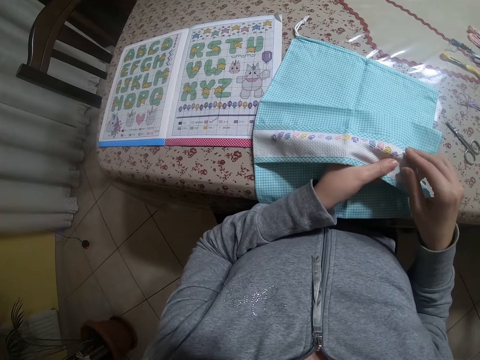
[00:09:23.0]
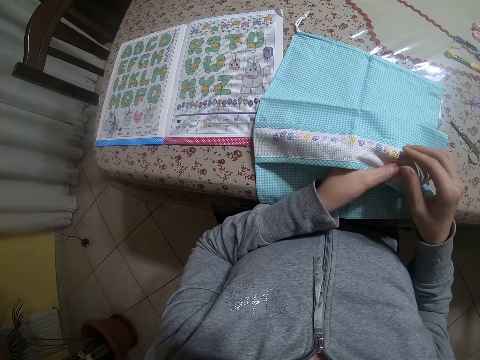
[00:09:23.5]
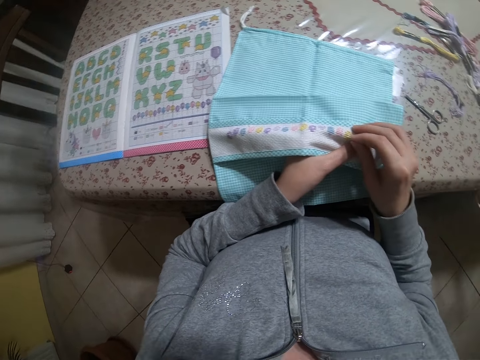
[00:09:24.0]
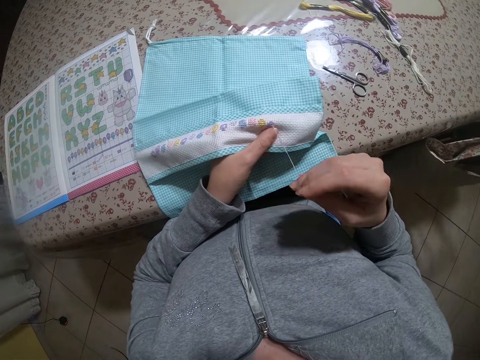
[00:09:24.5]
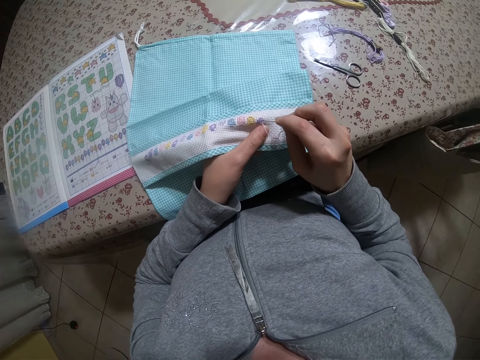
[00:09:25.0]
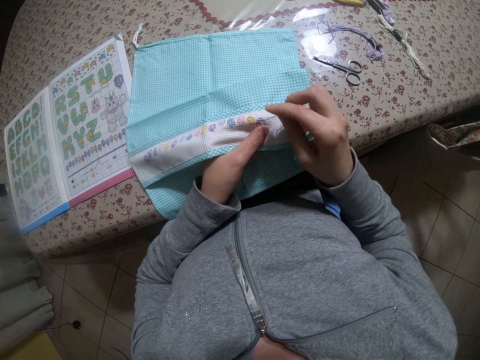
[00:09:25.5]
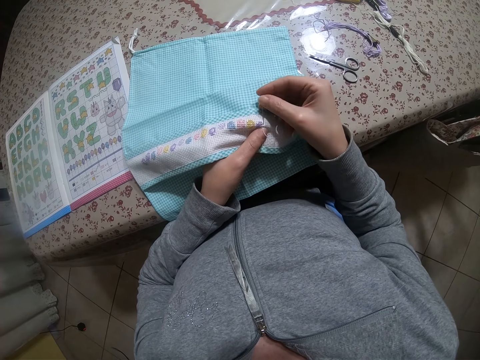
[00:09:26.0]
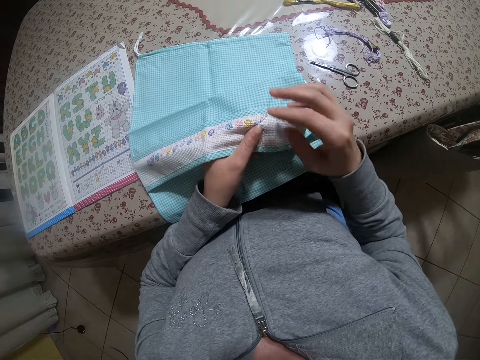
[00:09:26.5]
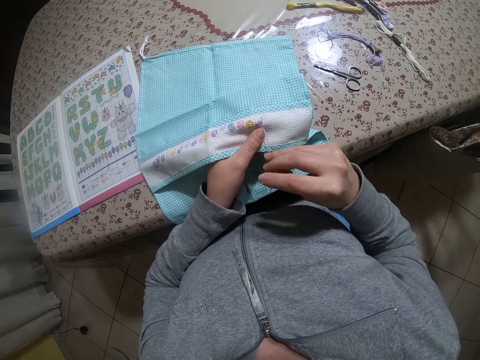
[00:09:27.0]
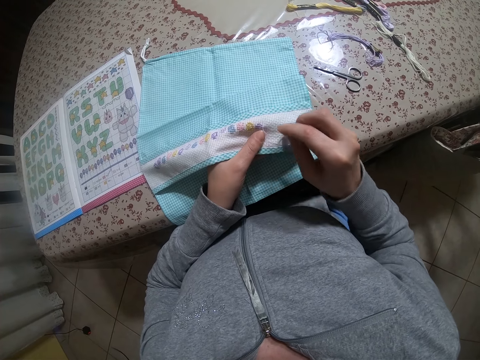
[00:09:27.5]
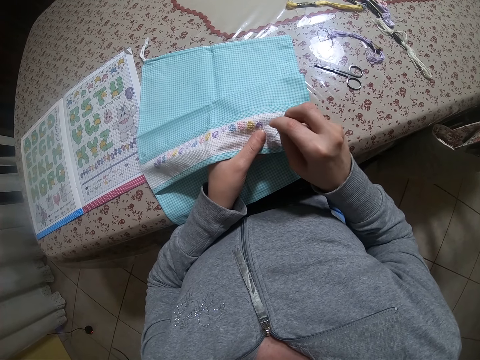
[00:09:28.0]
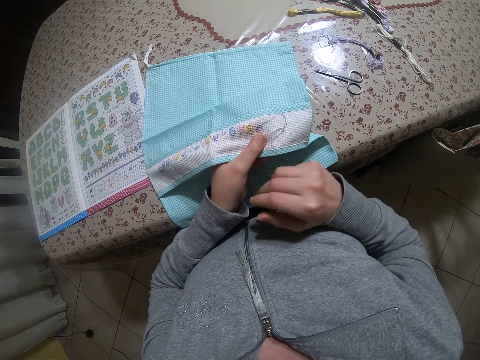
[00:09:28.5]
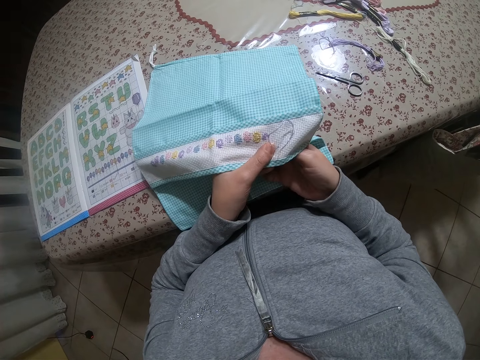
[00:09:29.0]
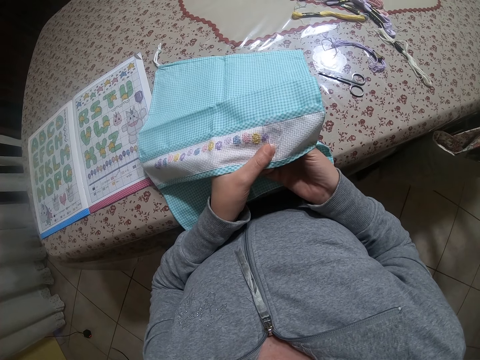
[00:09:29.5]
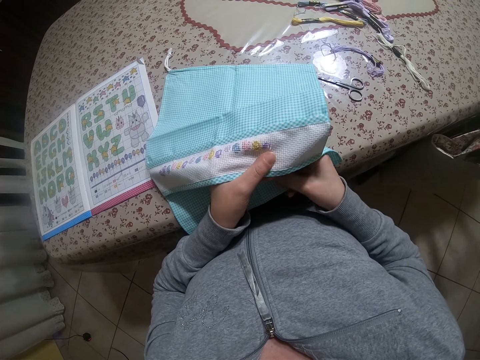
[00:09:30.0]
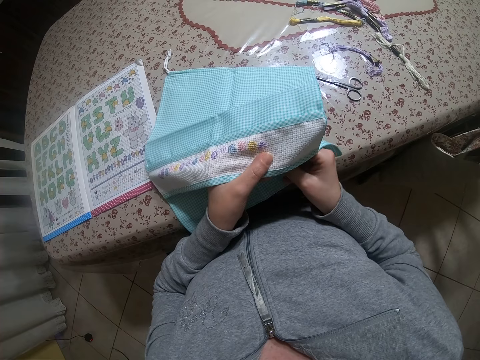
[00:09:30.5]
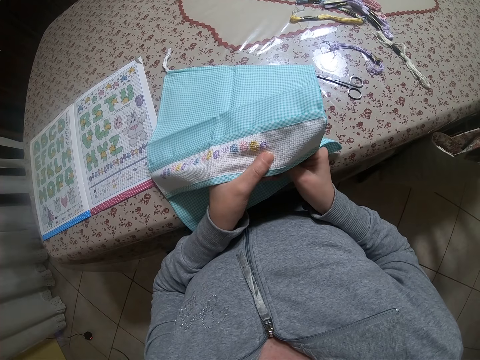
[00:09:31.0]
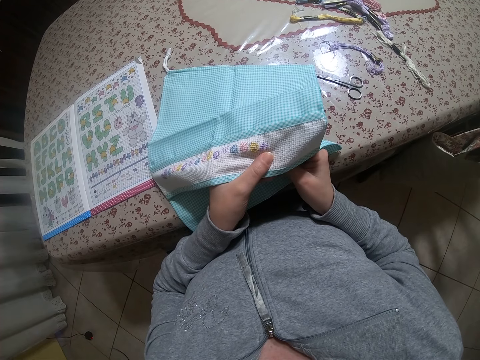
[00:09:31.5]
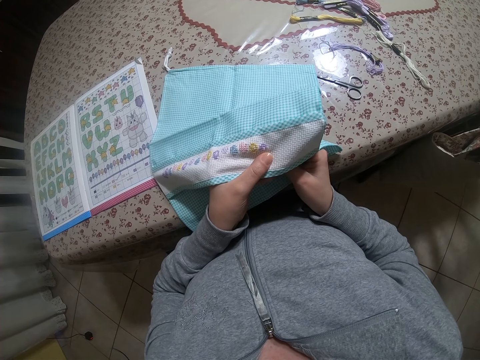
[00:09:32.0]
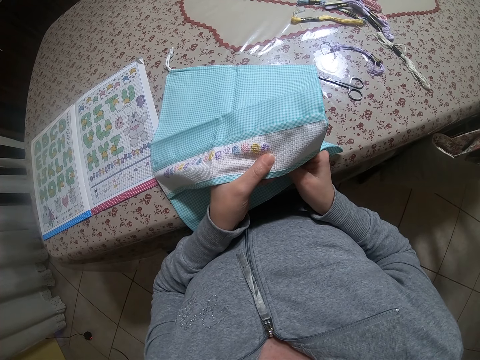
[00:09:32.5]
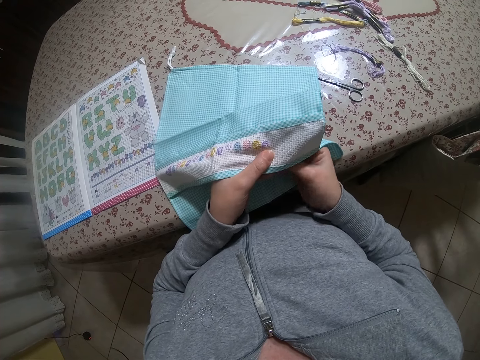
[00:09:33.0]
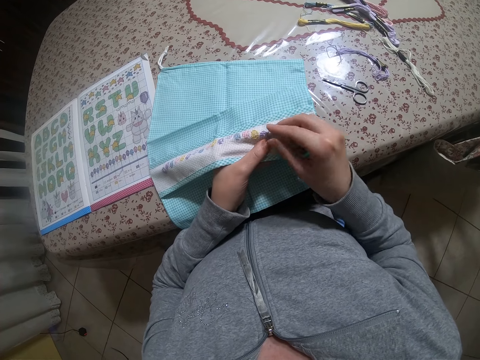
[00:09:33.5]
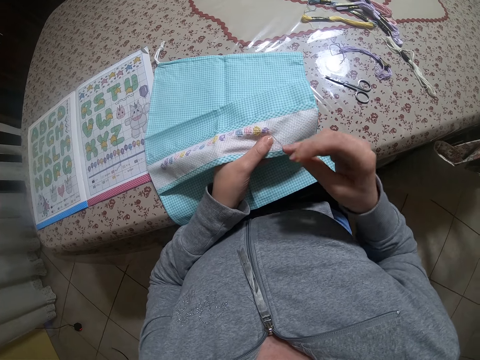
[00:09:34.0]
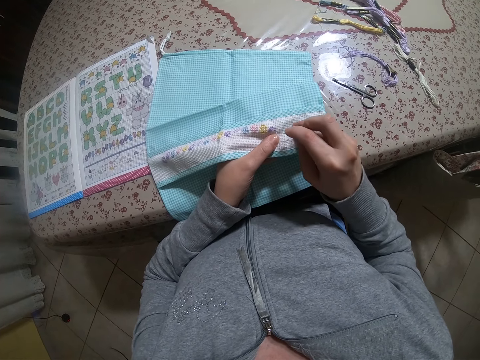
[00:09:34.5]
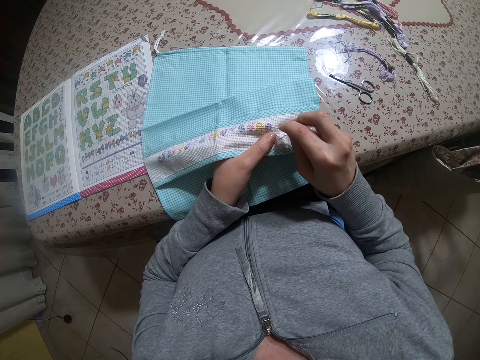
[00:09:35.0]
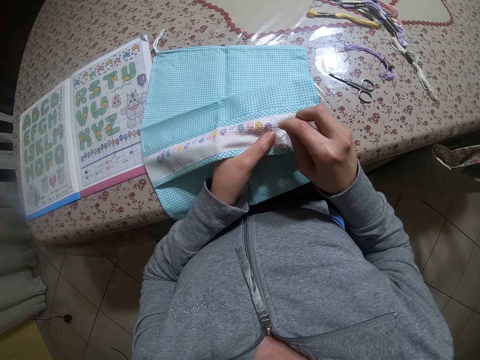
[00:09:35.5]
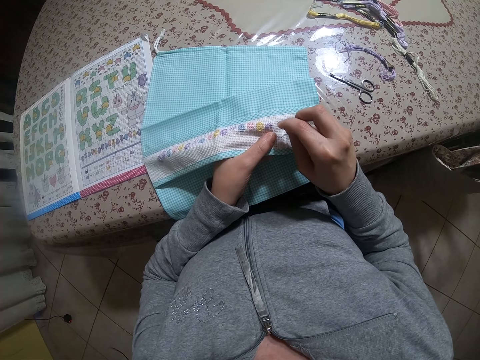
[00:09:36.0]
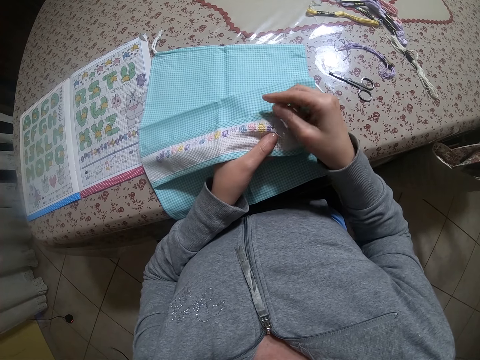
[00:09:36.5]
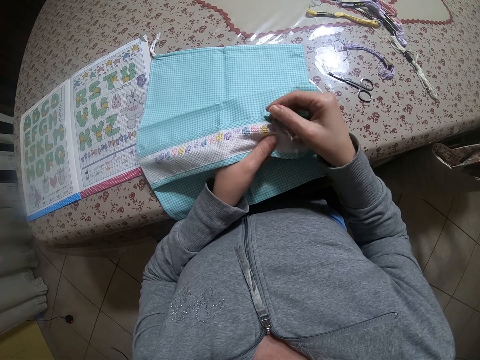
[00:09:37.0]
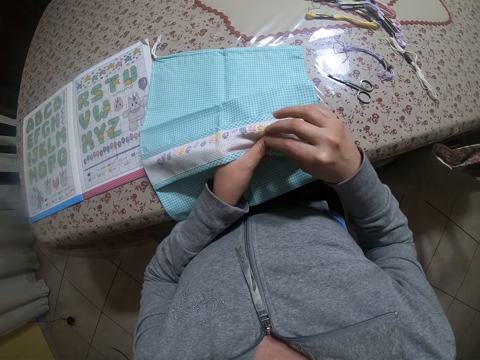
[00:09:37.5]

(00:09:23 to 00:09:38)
The camera wearer sews the cloth with the needle. They hold the cloth. They sew the cloth with the needle.

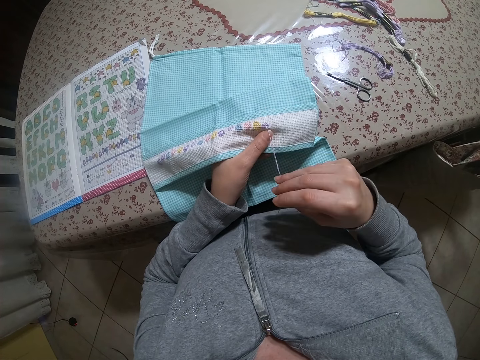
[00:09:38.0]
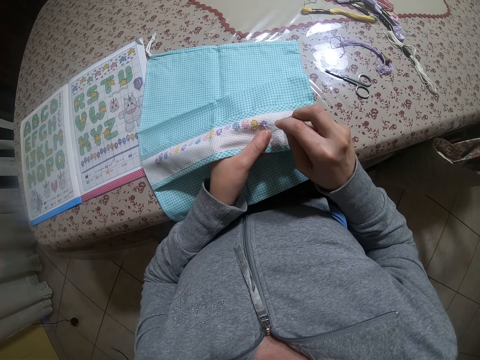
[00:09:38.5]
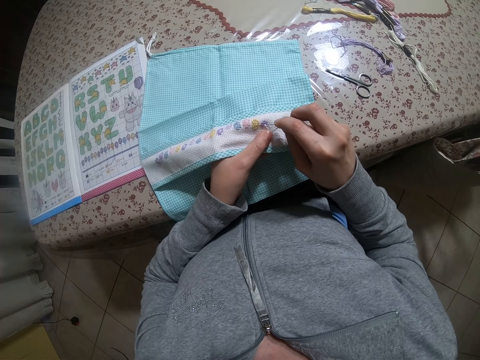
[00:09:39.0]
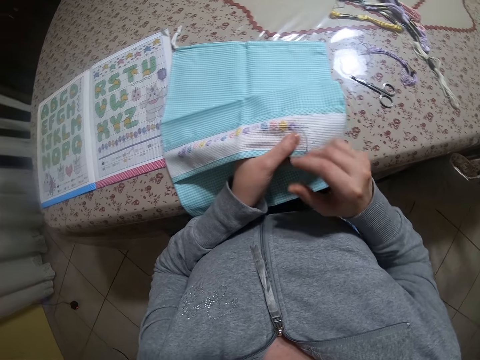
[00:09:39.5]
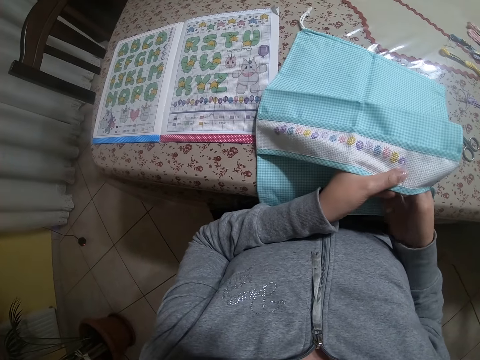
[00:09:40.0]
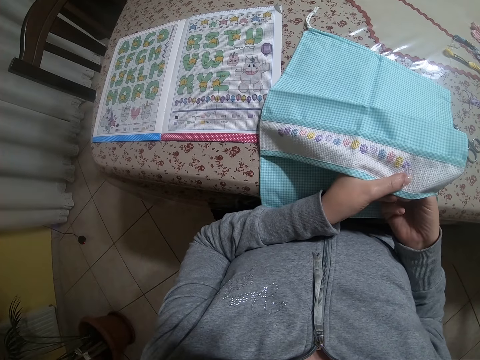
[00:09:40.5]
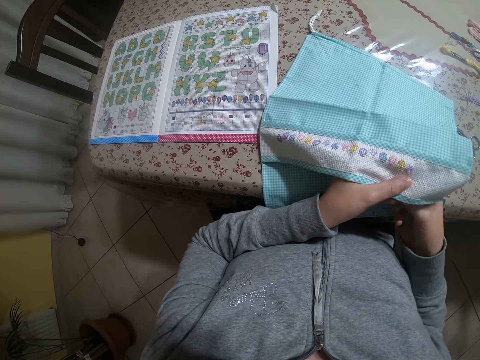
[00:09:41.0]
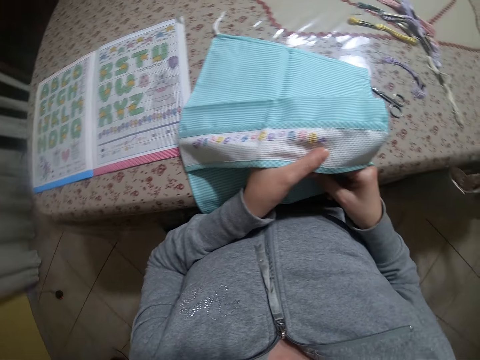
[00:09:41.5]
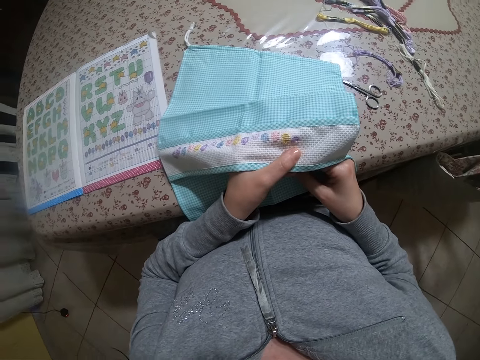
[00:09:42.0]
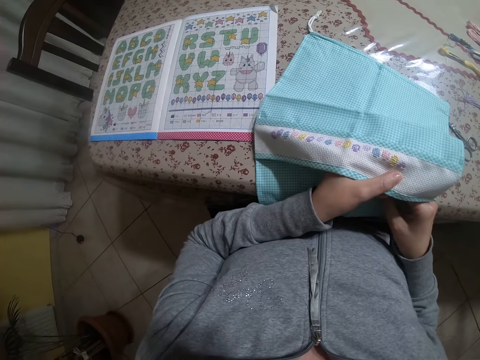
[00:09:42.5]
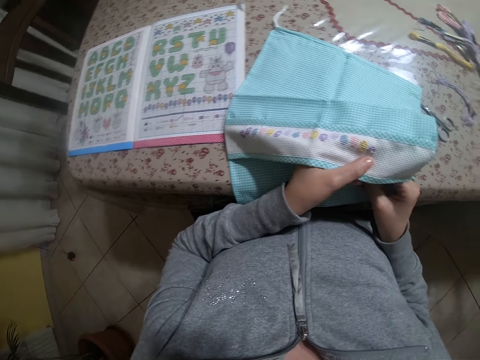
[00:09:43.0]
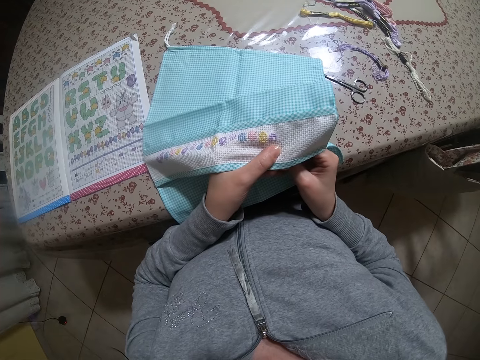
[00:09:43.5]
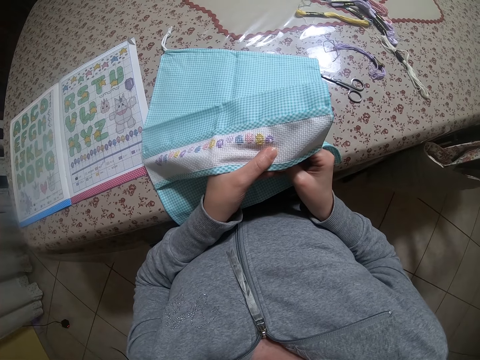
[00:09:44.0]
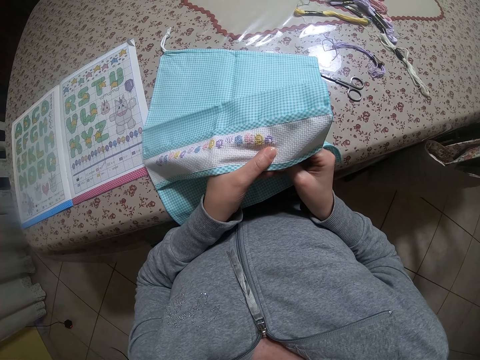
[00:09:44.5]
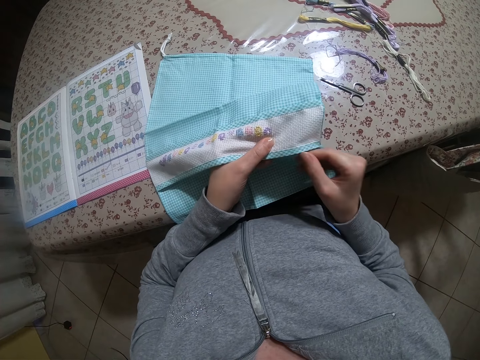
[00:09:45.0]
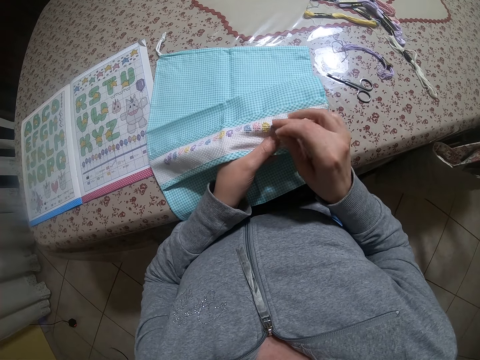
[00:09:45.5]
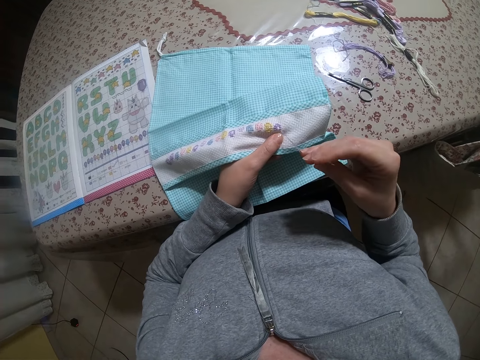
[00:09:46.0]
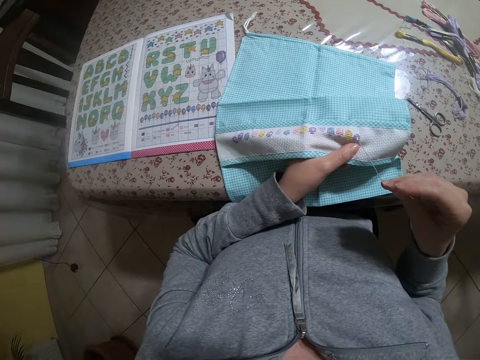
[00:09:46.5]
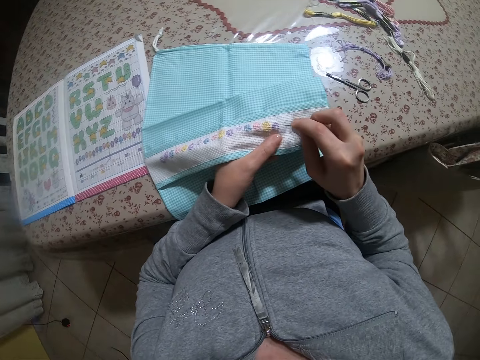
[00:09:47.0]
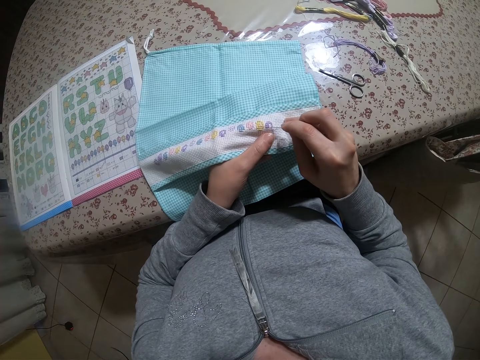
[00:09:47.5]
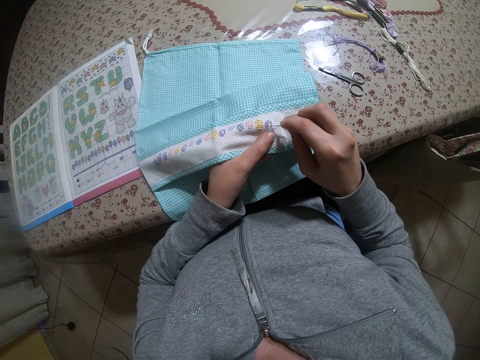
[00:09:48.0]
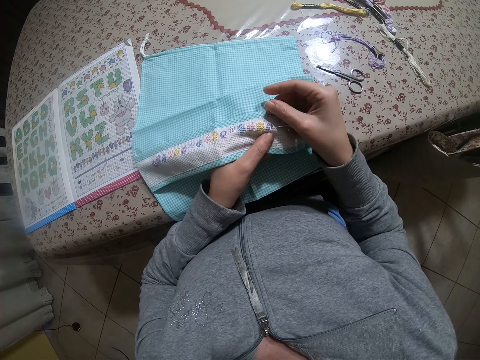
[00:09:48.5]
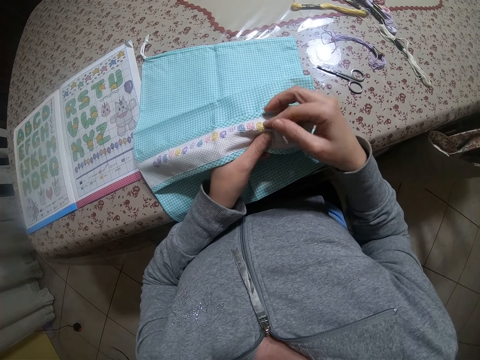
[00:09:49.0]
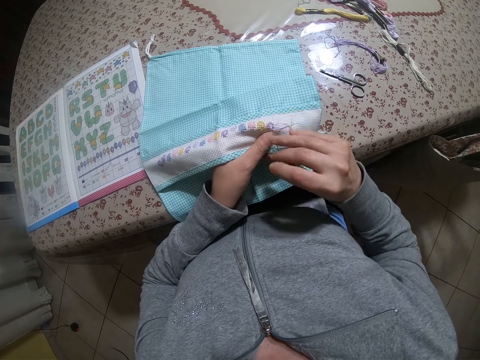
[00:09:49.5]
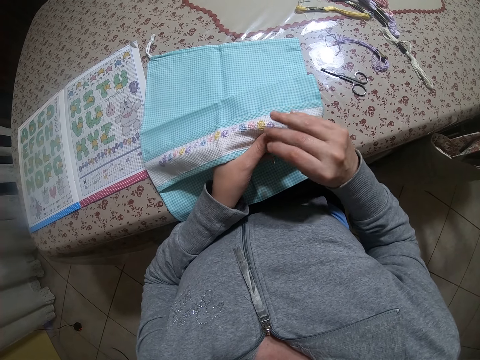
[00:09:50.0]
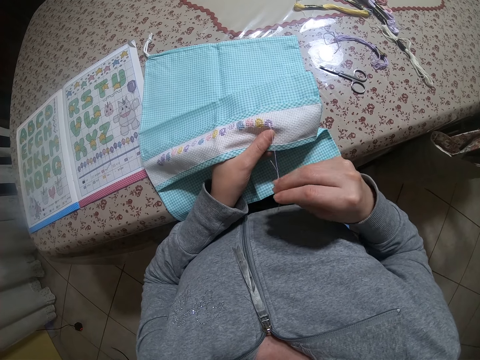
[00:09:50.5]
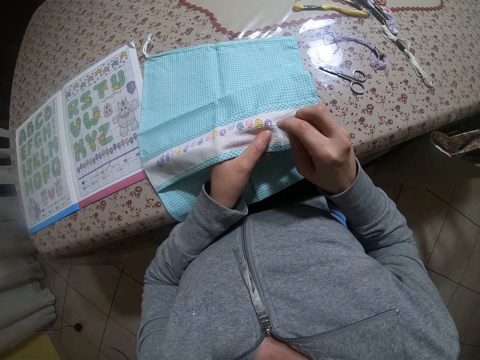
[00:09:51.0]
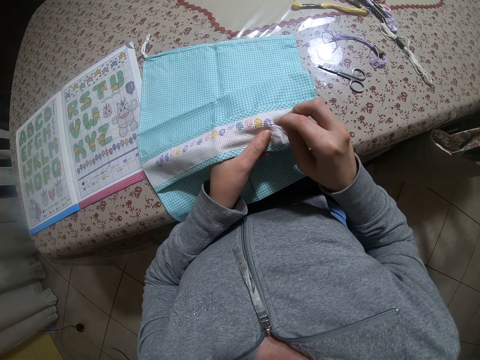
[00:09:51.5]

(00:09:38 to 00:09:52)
The camera wearer glances at the cross stitch chart on the table. She looks around. She glances at the cross stitch chart on the table again. She stitches an embroidery design on the piece of cloth in her left hand with the needle in her right hand. She glances at the cross stitch chart on the table.
